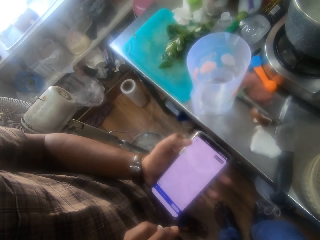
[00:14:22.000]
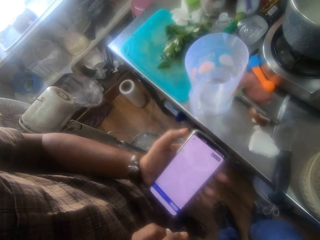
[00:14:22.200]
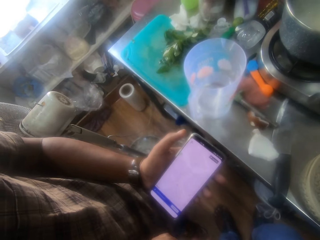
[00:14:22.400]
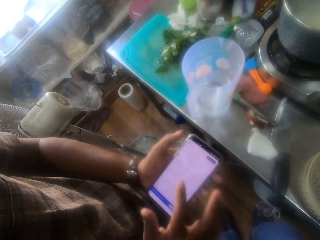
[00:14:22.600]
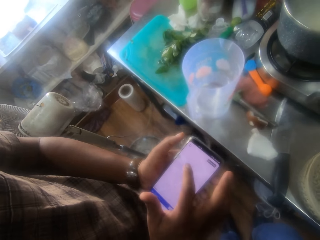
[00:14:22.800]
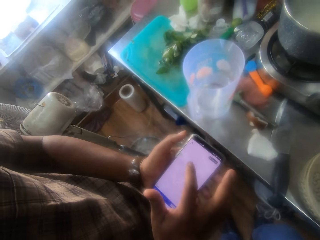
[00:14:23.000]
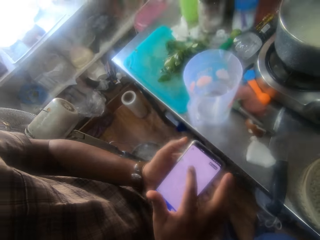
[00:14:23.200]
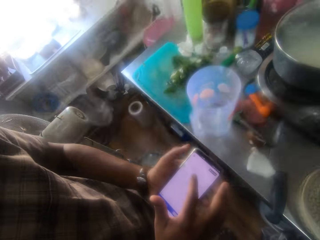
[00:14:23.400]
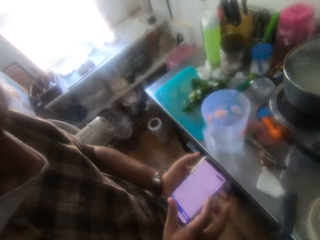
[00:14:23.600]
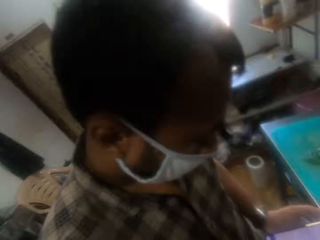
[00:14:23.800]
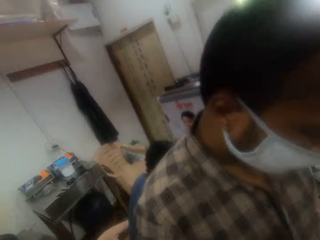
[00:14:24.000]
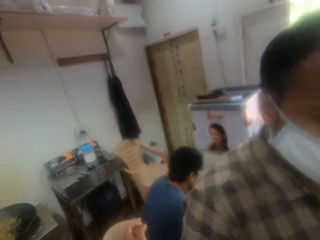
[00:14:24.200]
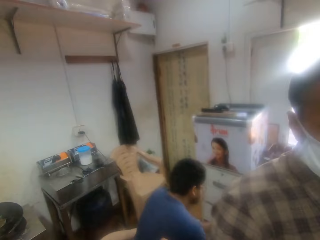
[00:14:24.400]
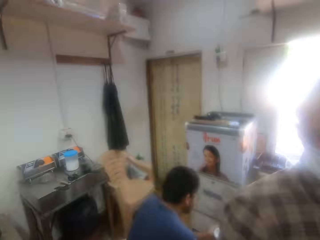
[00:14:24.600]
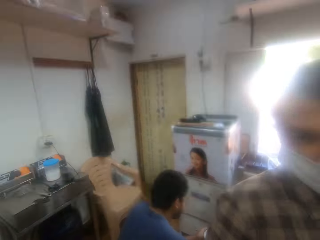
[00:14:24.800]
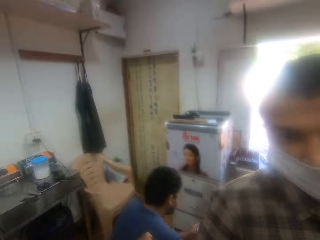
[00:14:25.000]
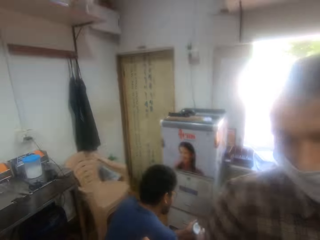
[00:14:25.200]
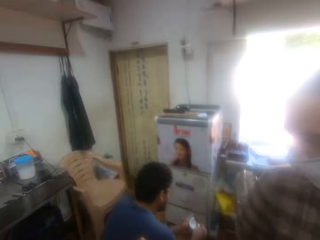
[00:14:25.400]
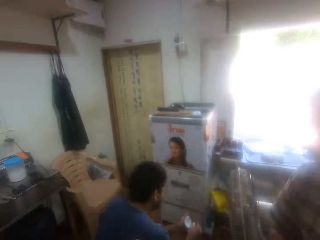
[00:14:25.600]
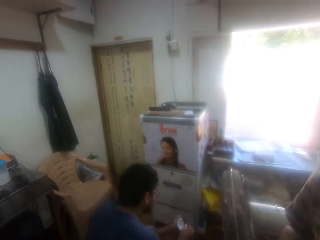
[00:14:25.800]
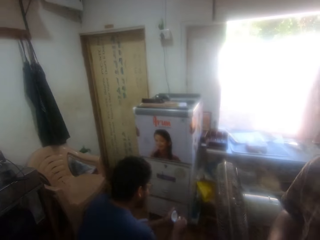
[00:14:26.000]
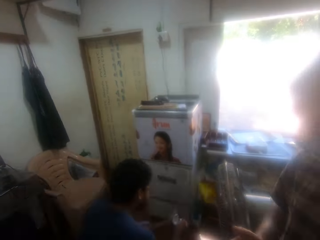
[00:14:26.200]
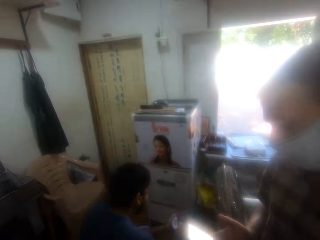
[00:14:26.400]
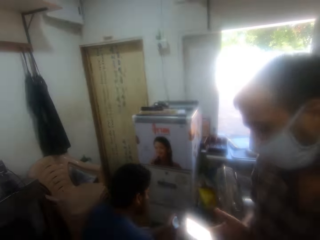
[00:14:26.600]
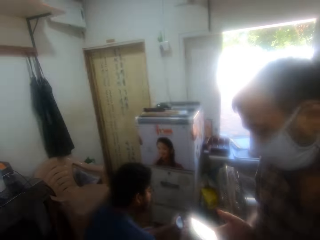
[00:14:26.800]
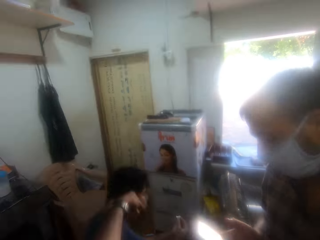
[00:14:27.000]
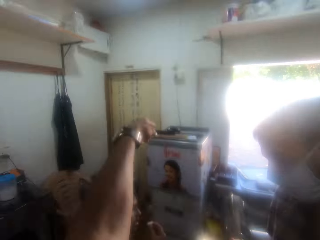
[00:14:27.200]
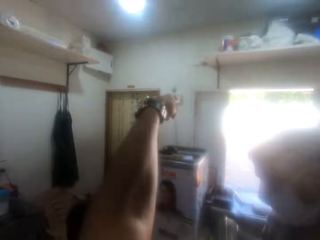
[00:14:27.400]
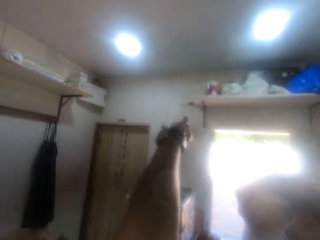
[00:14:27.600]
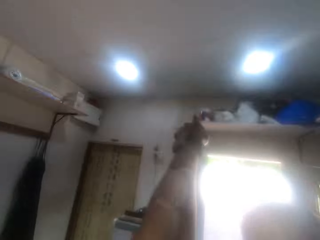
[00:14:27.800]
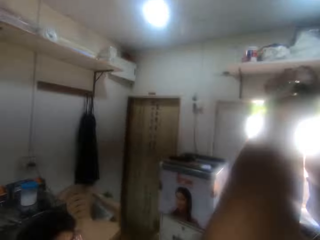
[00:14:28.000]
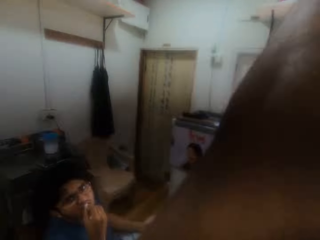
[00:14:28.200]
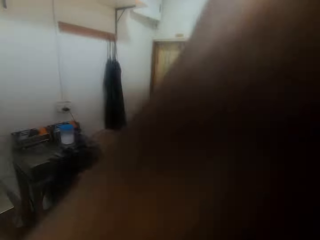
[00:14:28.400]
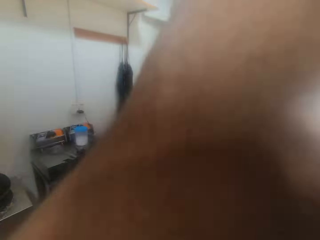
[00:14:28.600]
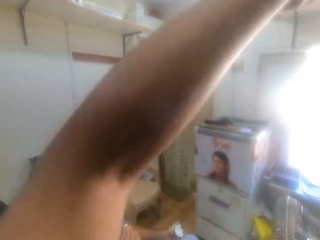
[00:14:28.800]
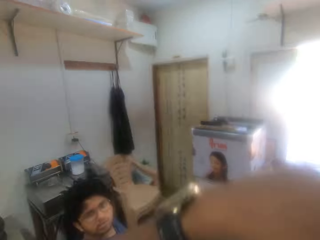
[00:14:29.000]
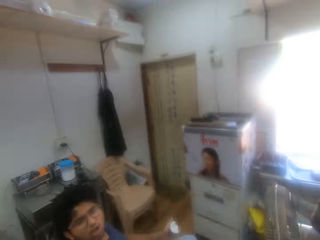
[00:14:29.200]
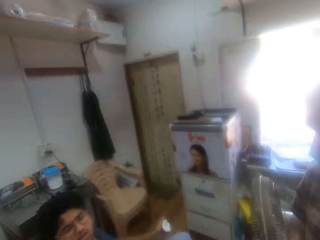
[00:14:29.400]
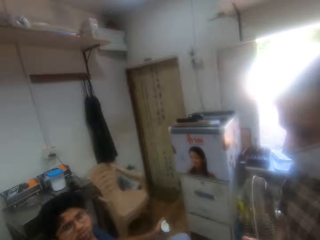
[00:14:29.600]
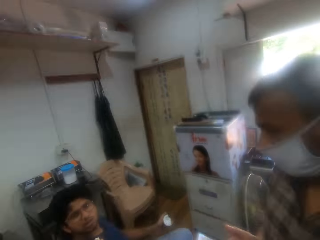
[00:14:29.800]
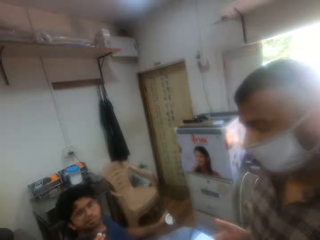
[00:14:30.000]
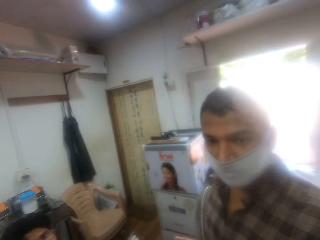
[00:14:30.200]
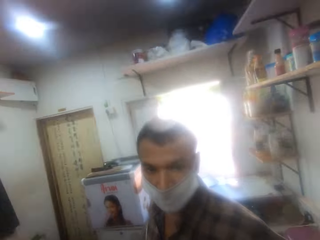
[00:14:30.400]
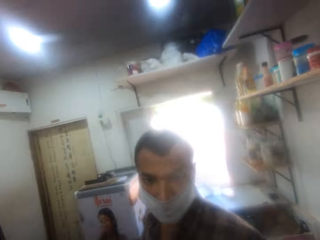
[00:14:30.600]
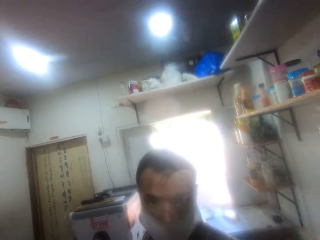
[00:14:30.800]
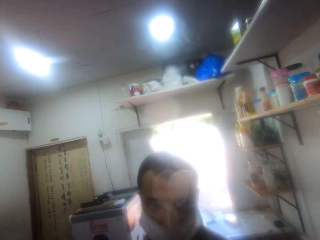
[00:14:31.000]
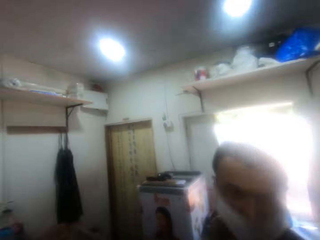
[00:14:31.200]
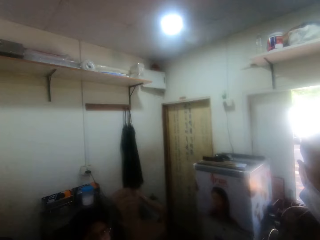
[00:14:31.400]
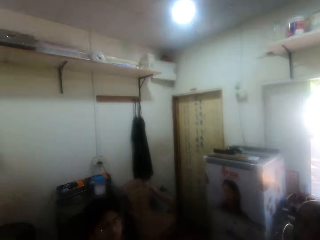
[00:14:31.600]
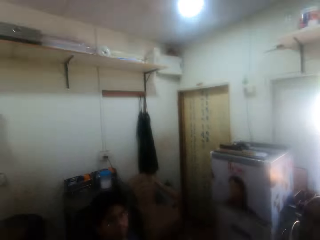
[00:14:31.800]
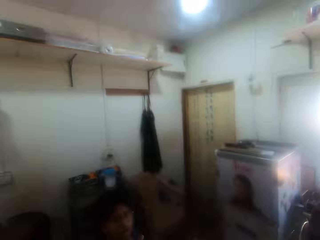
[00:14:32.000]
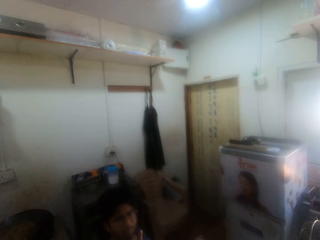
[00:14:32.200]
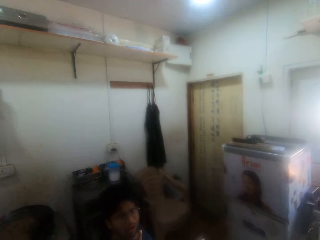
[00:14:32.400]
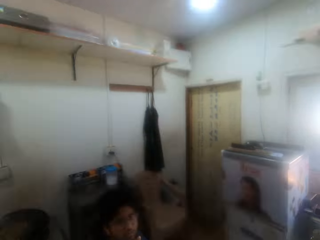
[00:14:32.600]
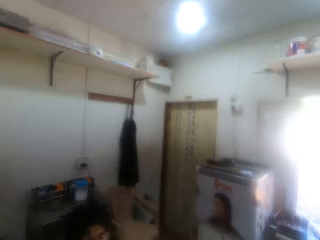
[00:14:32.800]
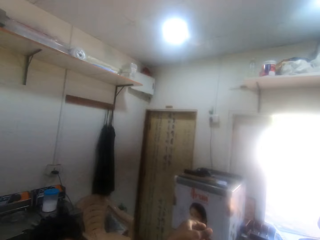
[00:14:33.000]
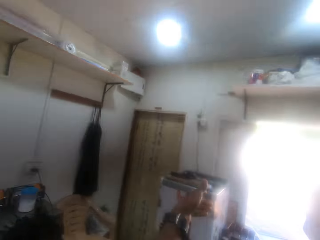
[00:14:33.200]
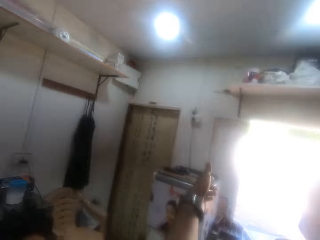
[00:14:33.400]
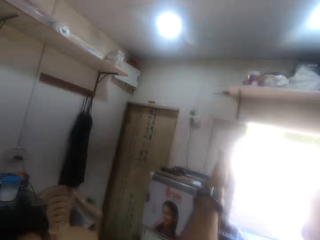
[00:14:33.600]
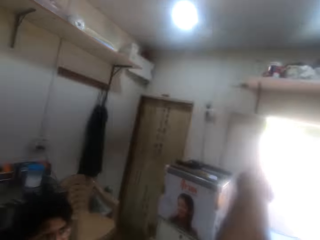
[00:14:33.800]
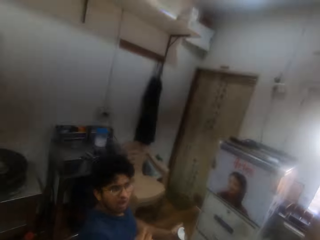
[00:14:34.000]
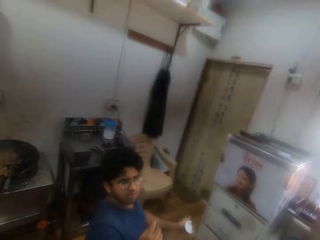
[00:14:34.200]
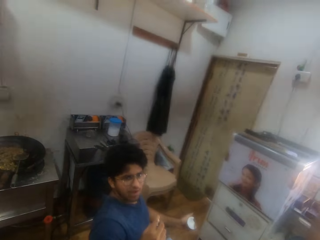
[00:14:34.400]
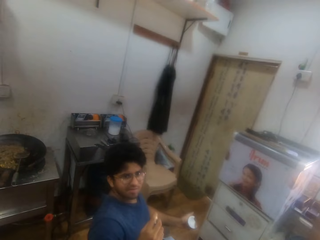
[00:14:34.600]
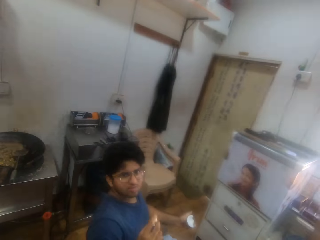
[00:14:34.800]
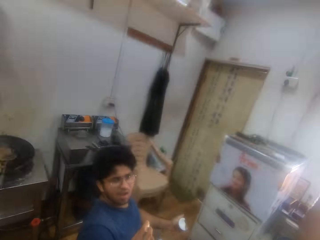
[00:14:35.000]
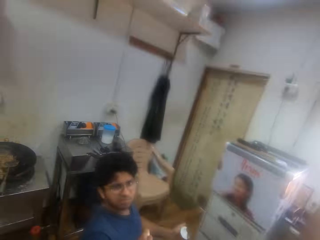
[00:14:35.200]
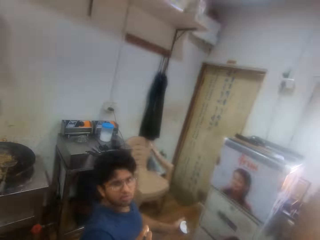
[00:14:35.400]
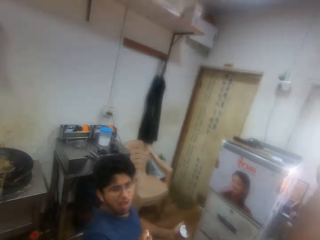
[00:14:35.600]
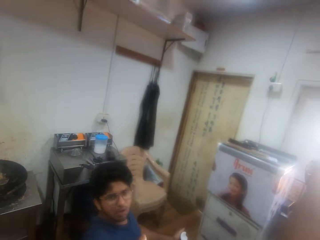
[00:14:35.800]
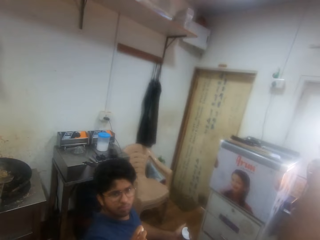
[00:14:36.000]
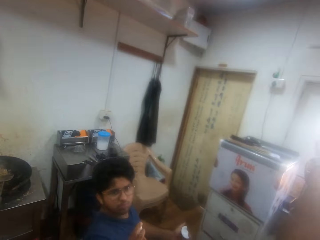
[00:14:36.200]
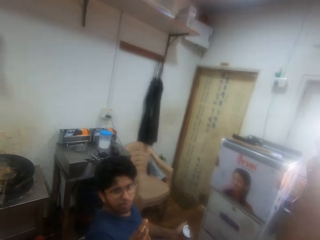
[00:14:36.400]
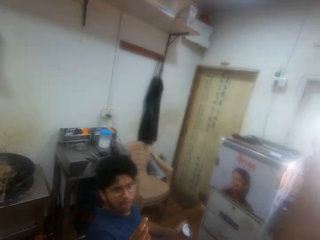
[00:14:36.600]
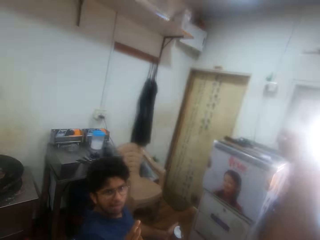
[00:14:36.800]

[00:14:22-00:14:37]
A person scrolls on a phone. The camera wearer looks around in the kitchen. They converse with a man in the kitchen. The man eats coconut. The camera wearer points at the counter in the kitchen and lifts a hand. They converse in the kitchen. The man converses with the camera wearer. The camera wearer lifts a hand. They point at the counter in the kitchen. They converse with the man in the kitchen.

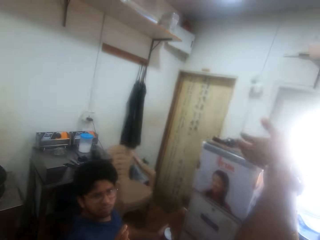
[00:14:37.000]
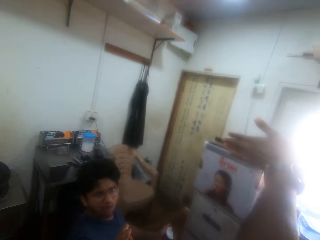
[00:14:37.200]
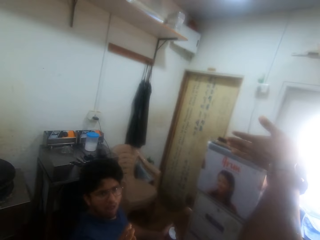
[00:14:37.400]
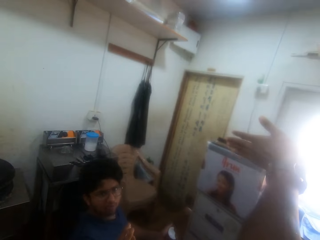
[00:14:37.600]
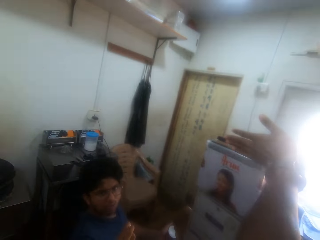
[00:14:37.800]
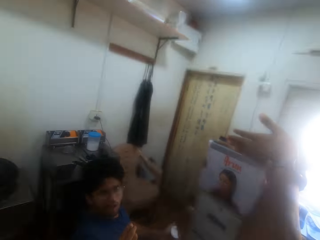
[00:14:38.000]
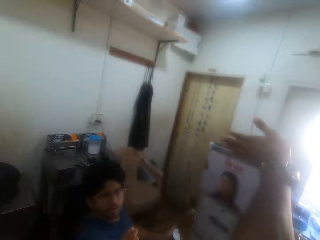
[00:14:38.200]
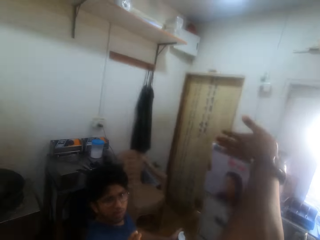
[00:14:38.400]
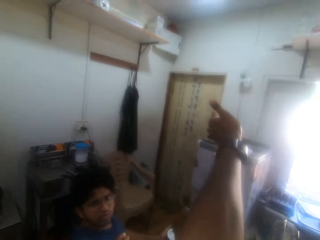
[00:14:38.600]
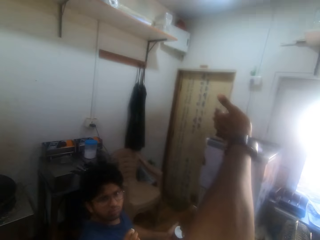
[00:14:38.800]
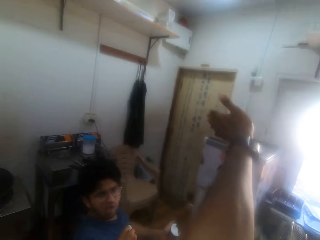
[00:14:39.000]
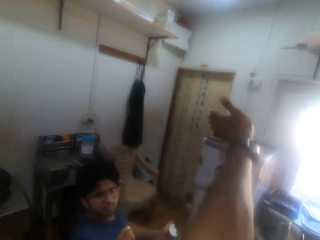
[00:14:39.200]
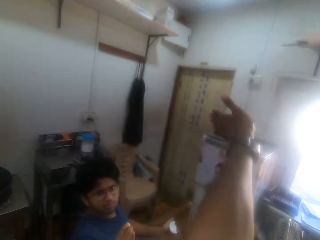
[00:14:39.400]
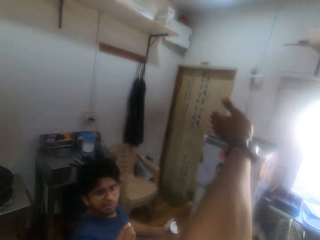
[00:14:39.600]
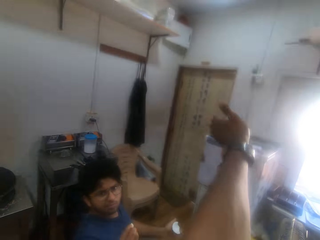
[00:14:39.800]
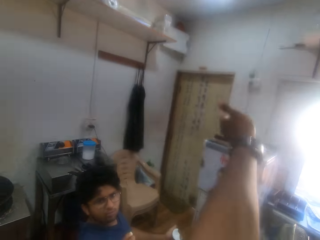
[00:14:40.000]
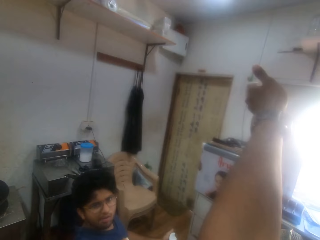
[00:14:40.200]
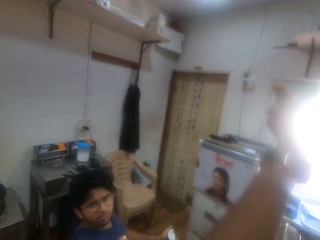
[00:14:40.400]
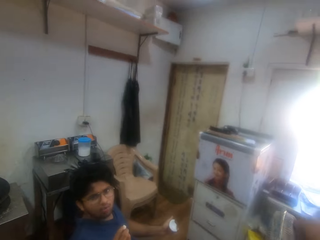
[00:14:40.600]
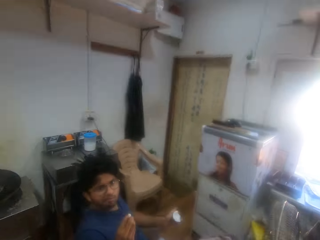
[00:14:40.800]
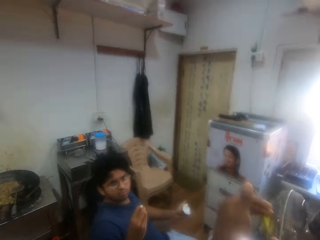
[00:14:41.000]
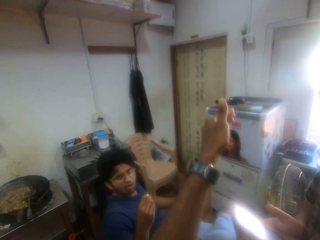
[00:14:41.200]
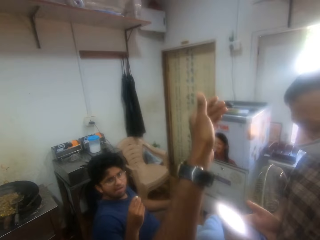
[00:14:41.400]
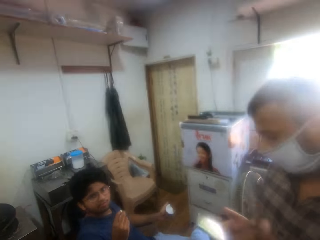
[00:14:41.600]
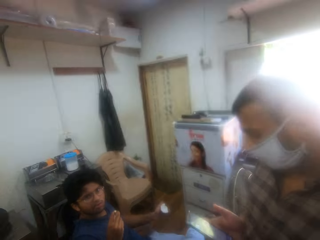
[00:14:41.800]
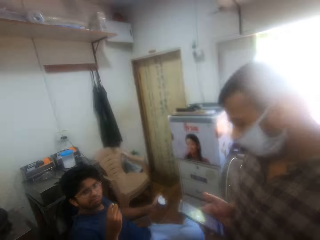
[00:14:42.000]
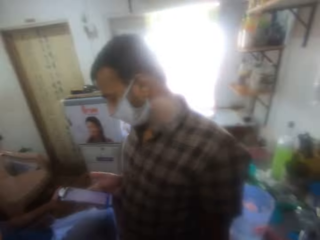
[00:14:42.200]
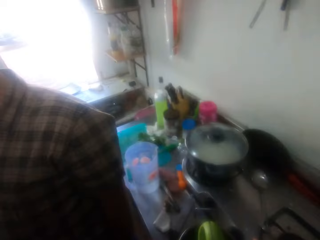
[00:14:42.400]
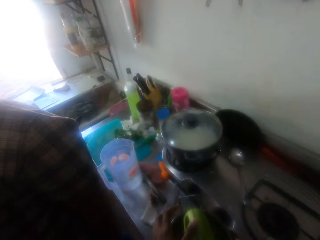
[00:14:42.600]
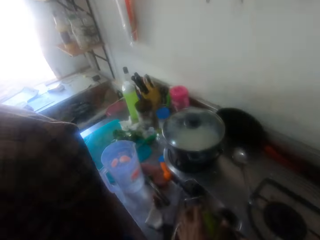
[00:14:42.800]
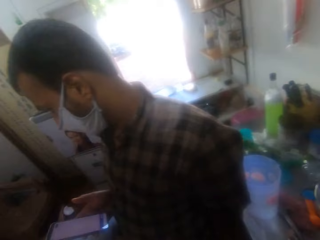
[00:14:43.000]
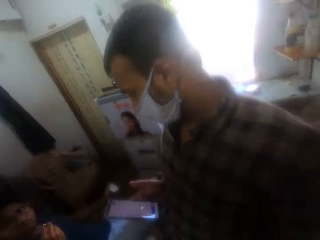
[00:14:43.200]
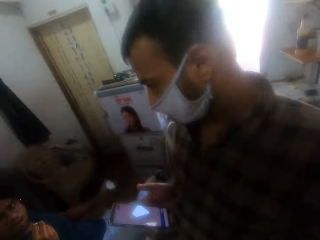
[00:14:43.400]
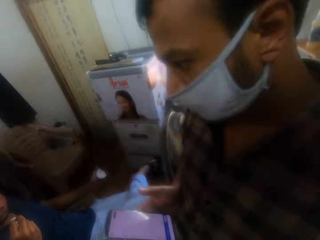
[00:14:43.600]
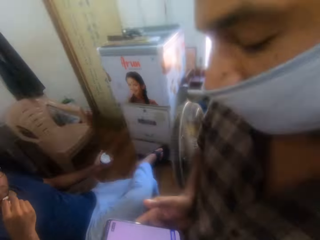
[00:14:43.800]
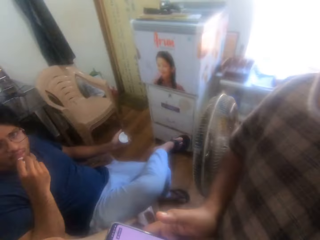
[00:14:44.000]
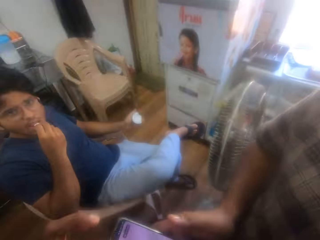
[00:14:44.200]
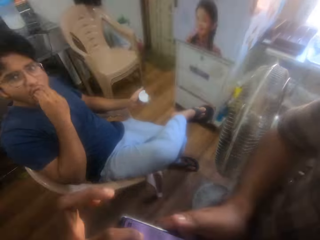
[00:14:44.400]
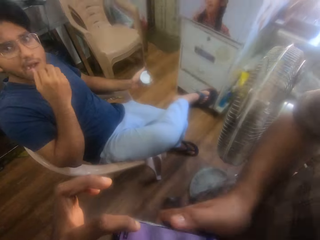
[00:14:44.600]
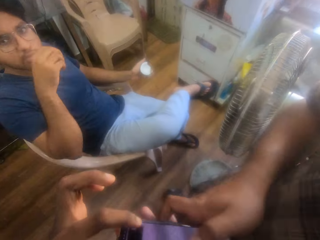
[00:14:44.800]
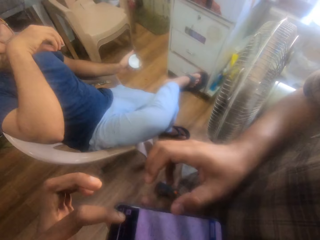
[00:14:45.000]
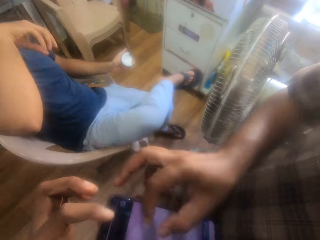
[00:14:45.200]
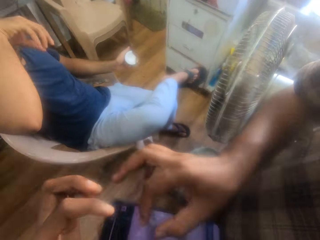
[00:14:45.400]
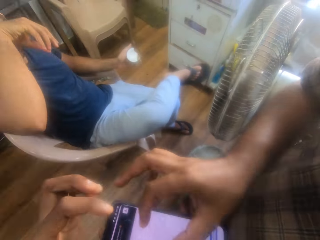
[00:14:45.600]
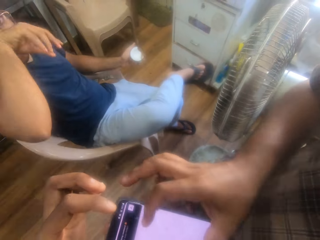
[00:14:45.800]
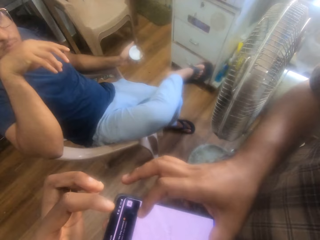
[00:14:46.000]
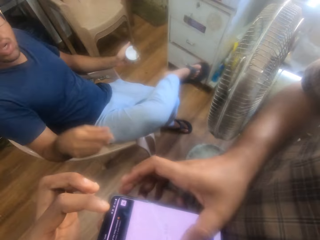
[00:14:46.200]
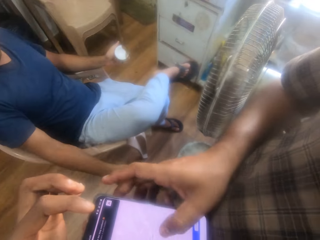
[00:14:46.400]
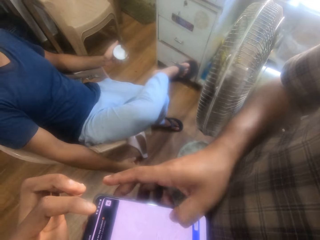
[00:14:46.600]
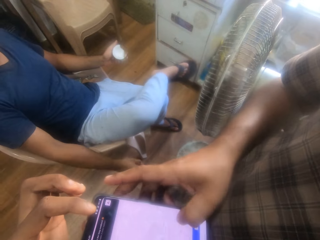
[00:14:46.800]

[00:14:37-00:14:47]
The camera wearer points while in the kitchen. A man eats coconut in the kitchen. The camera wearer scrolls on a phone. Another man touches his cell phone in the kitchen.
